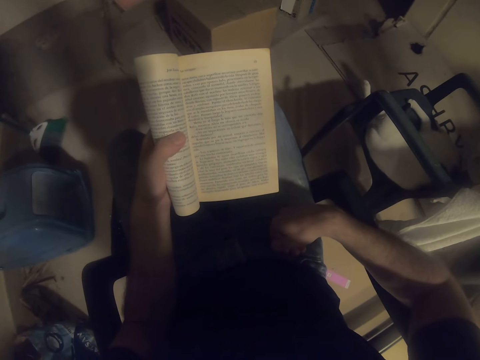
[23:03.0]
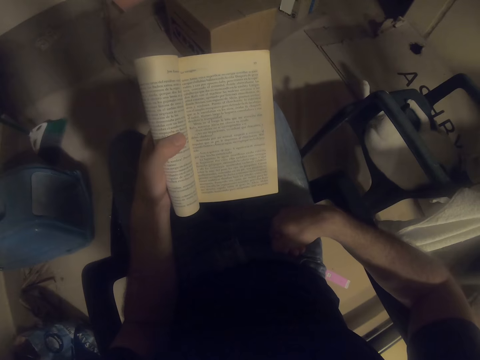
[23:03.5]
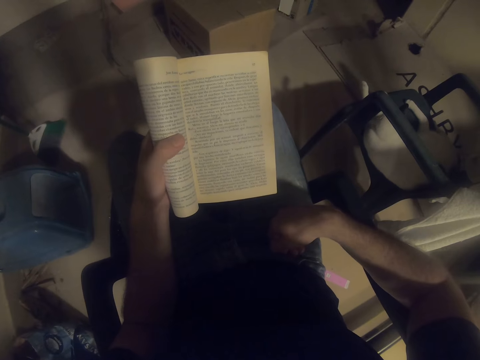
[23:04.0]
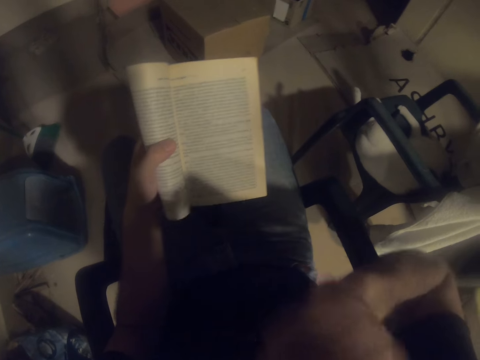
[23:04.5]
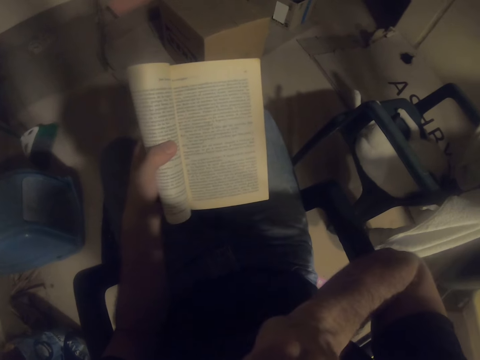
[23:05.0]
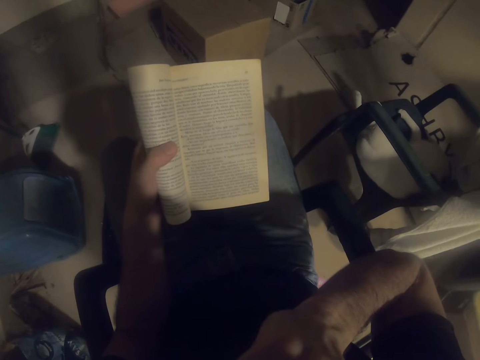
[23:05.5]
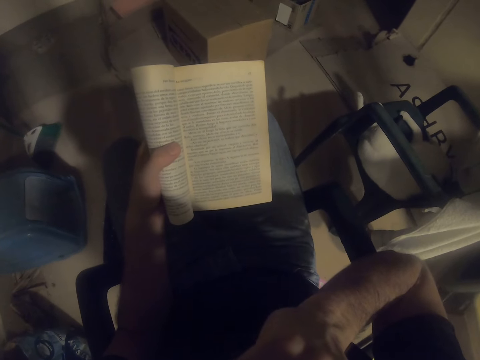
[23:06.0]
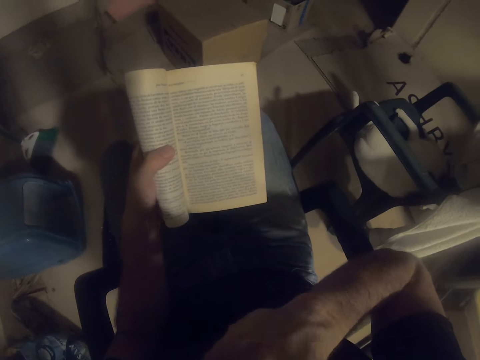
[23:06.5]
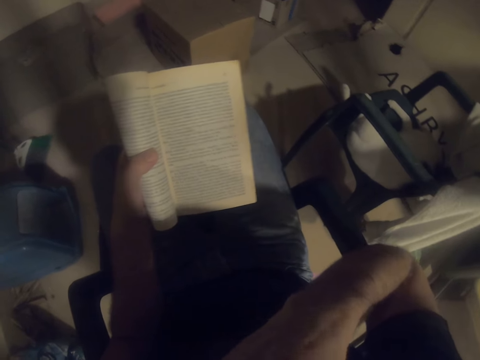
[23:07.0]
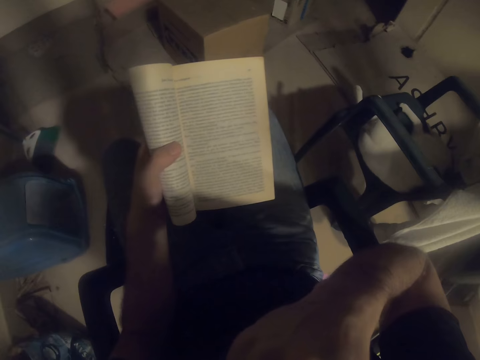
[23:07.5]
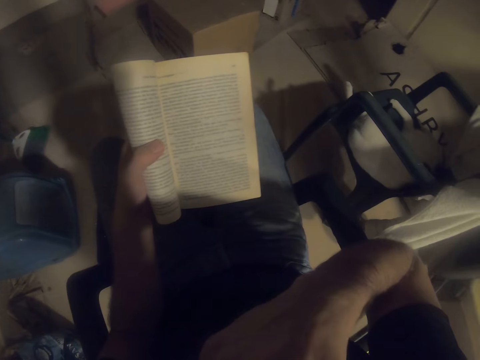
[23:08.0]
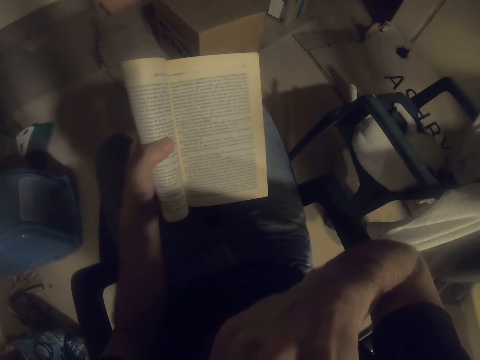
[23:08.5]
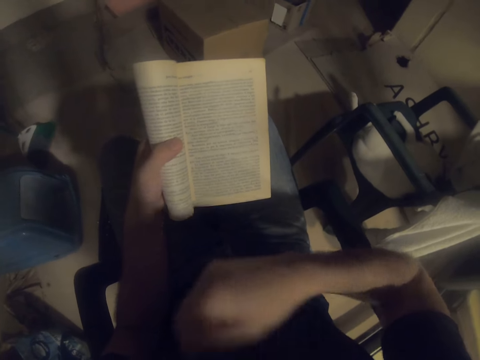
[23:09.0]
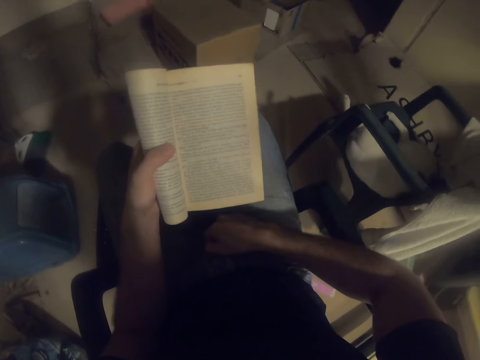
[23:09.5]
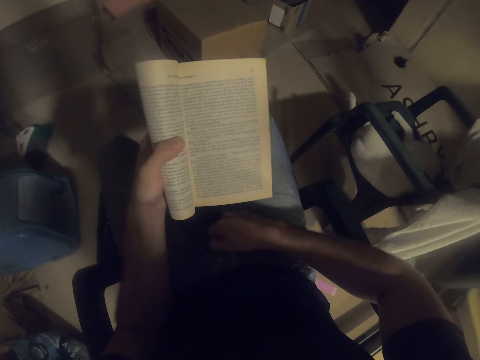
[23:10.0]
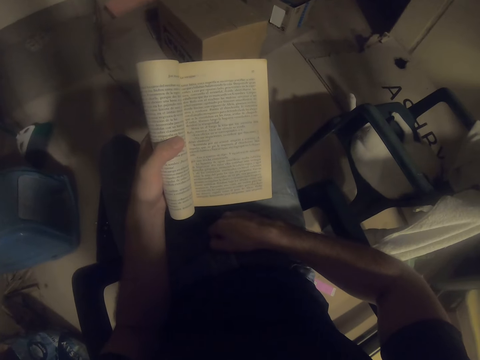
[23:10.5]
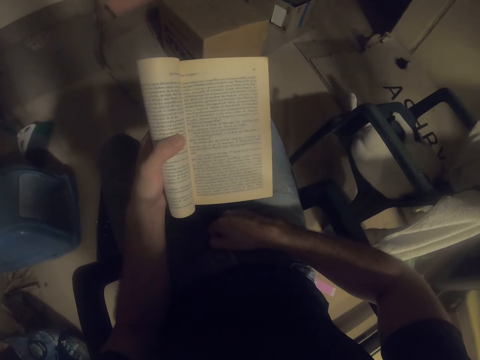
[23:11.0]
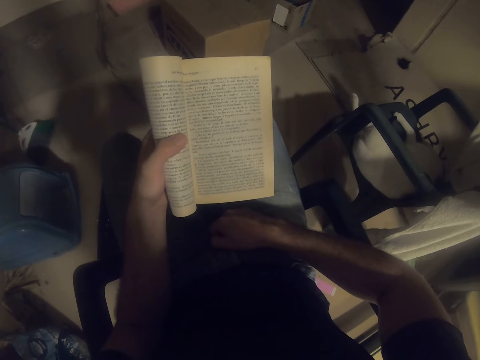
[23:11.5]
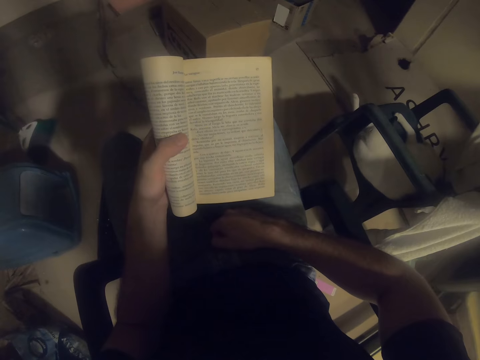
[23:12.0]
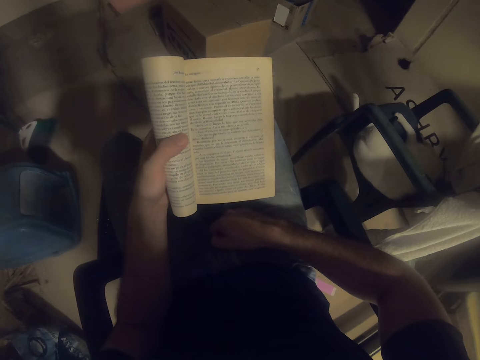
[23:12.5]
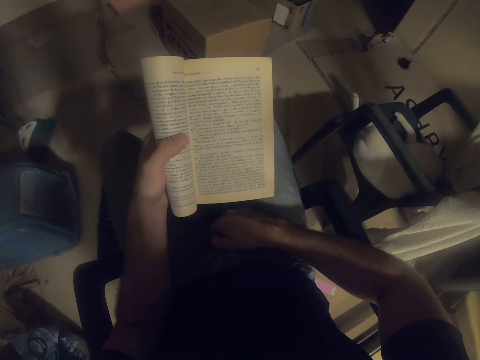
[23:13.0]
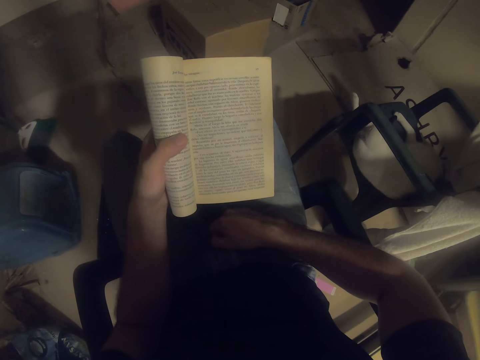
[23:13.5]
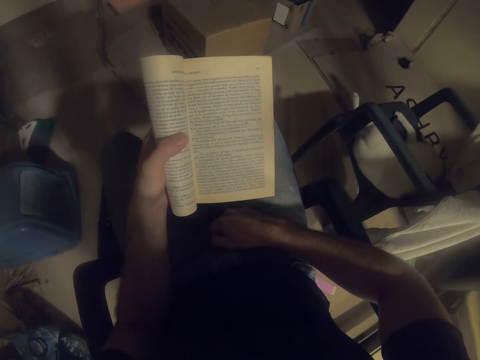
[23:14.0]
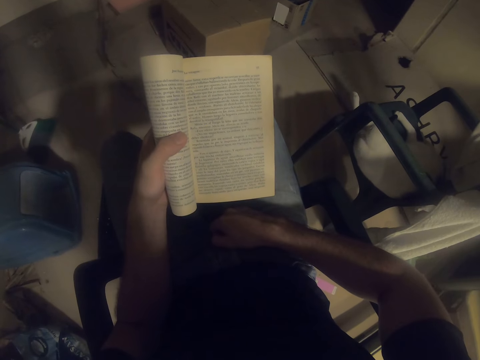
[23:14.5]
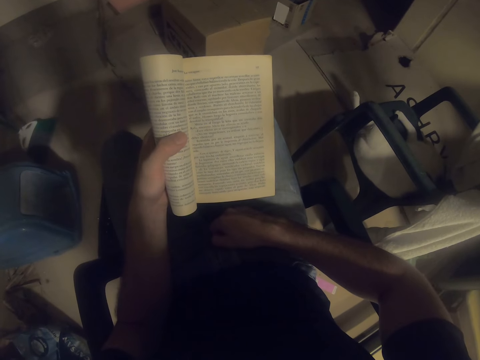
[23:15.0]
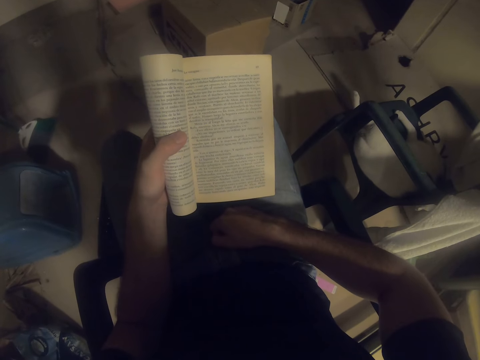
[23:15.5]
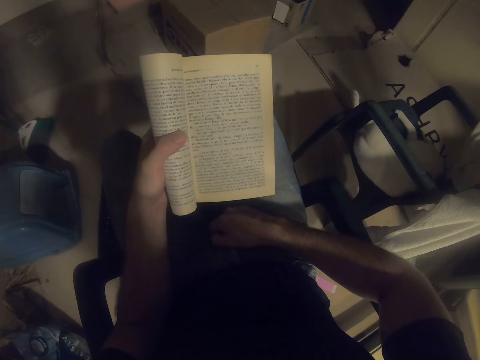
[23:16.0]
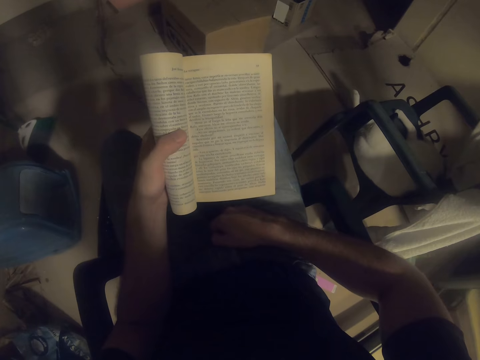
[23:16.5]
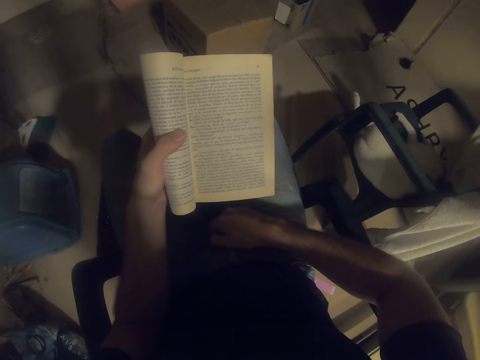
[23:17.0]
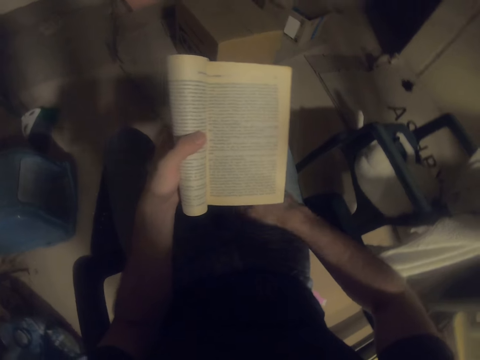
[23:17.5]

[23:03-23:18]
The camera wearer lifts the hand. They read the novel.

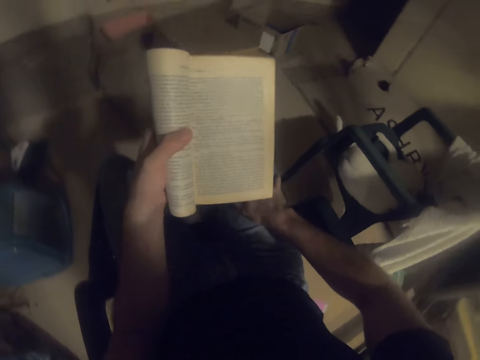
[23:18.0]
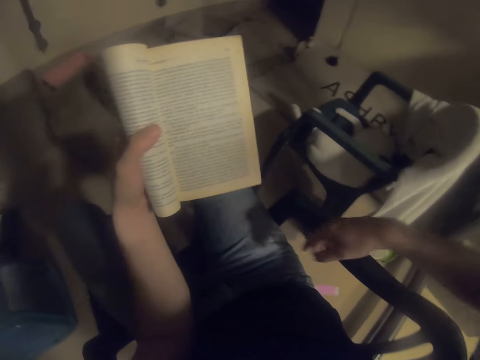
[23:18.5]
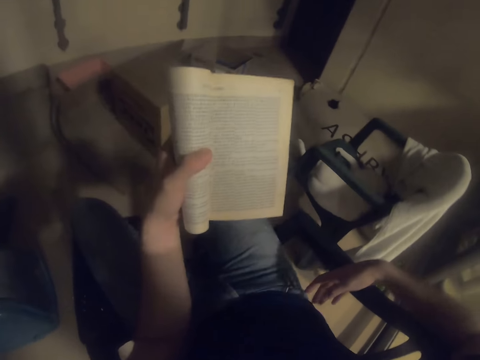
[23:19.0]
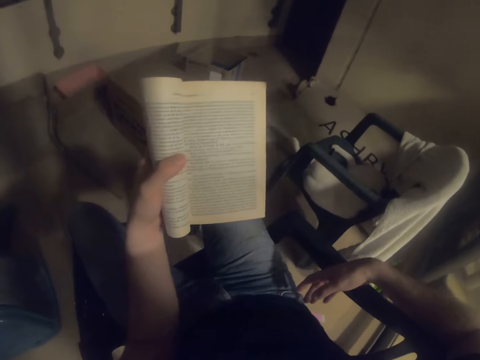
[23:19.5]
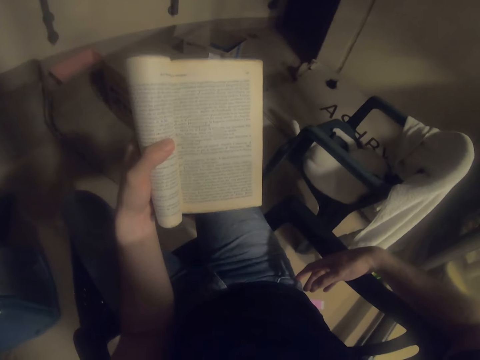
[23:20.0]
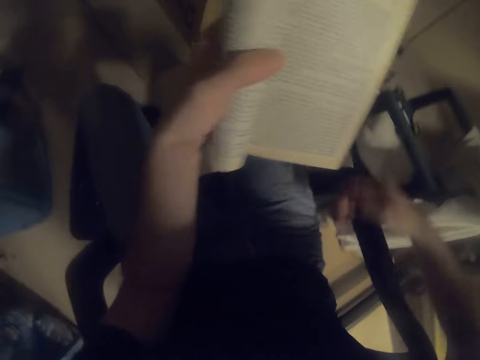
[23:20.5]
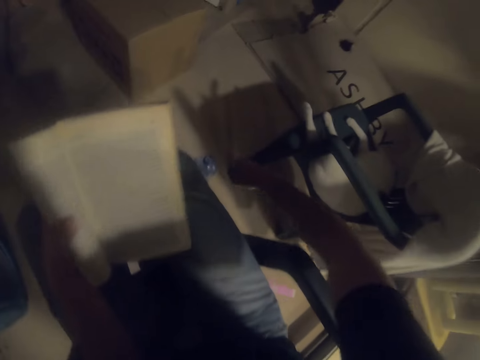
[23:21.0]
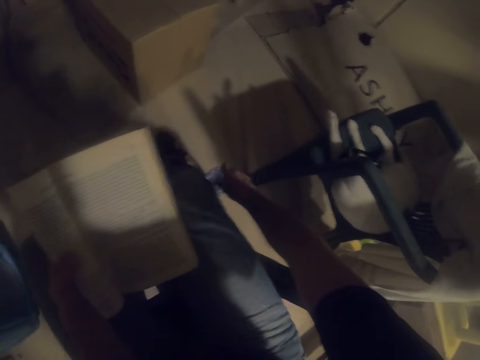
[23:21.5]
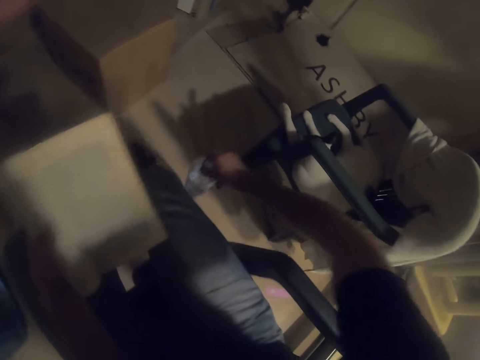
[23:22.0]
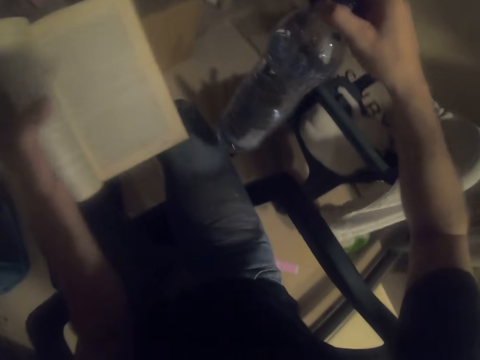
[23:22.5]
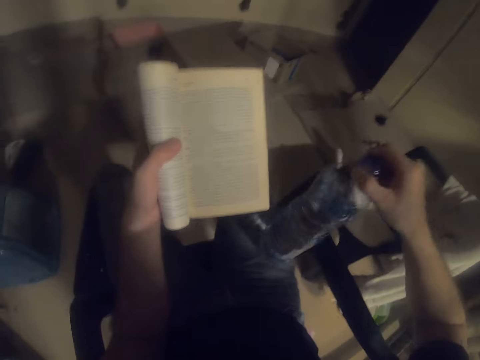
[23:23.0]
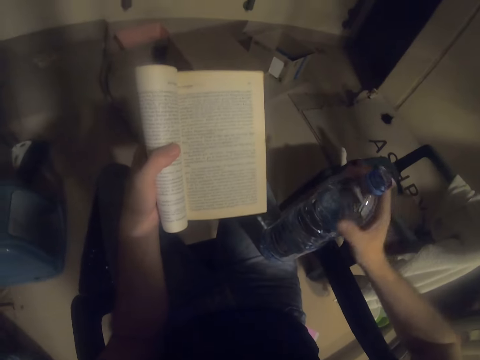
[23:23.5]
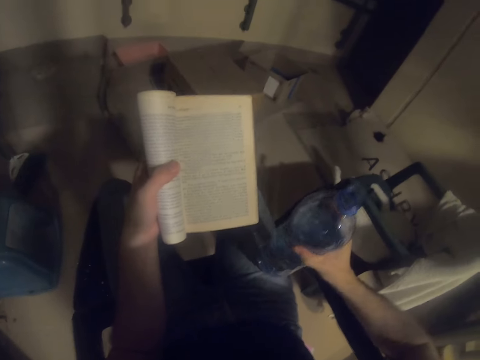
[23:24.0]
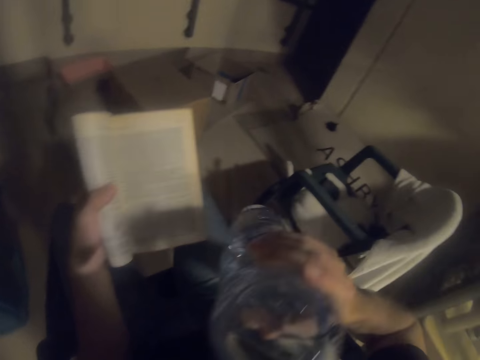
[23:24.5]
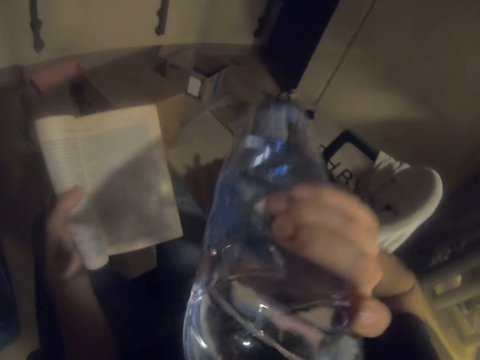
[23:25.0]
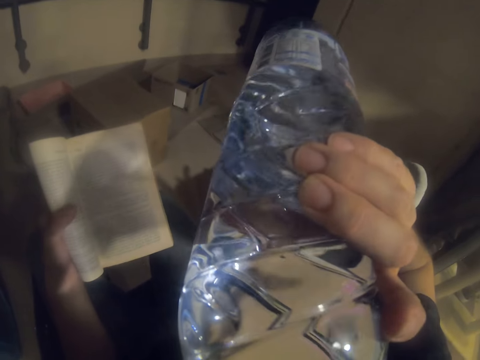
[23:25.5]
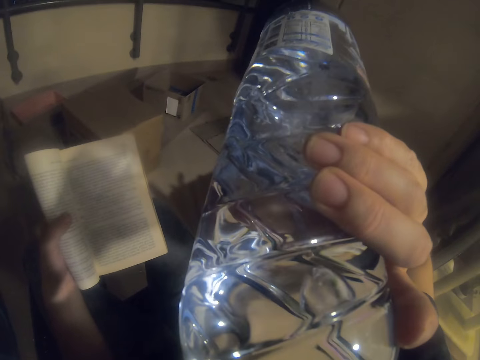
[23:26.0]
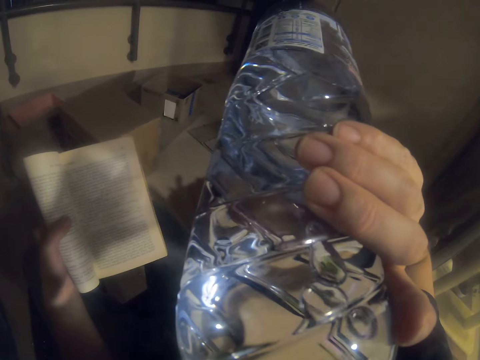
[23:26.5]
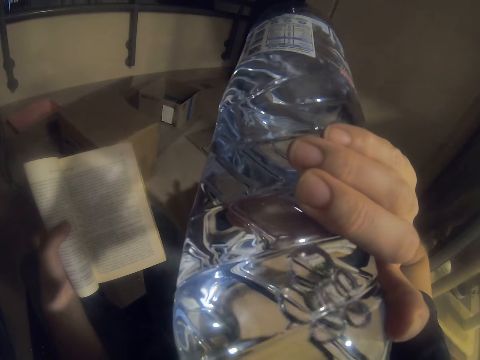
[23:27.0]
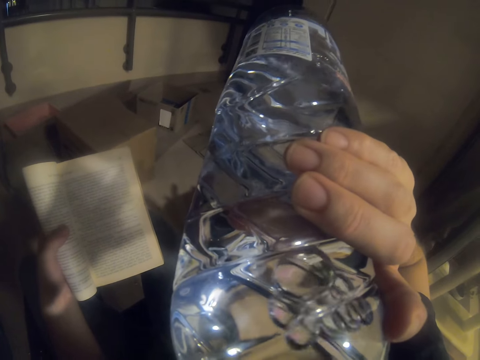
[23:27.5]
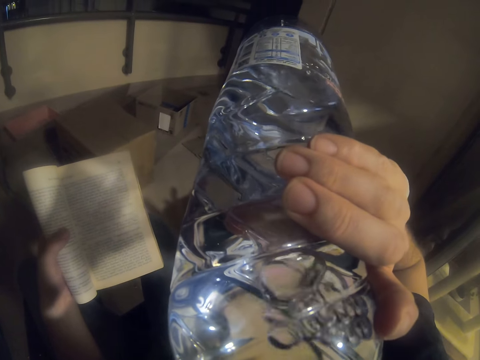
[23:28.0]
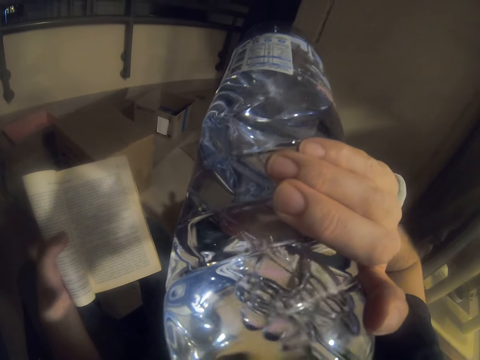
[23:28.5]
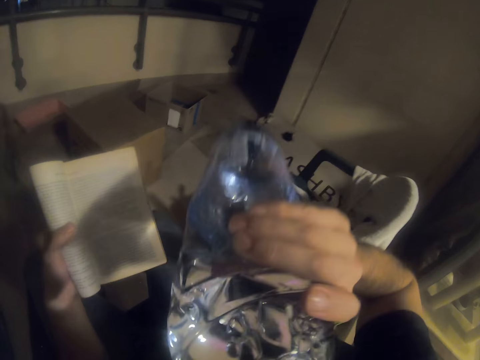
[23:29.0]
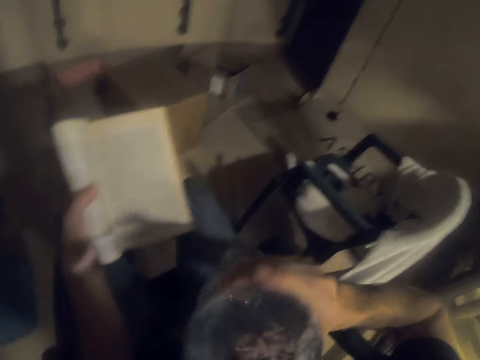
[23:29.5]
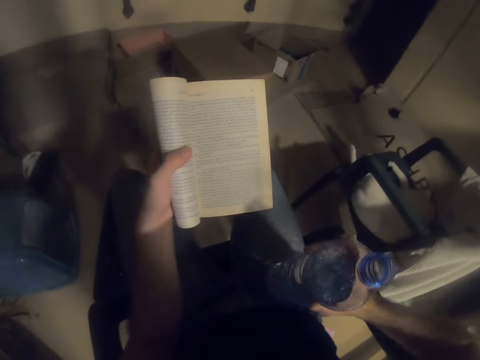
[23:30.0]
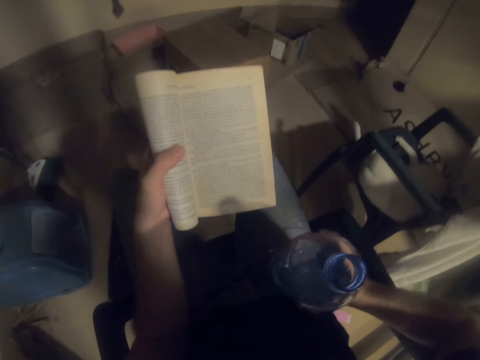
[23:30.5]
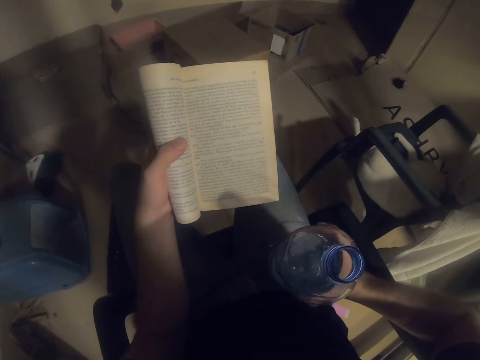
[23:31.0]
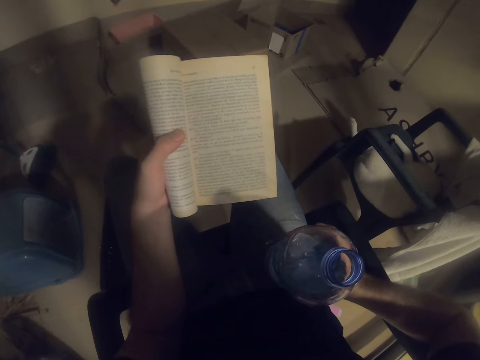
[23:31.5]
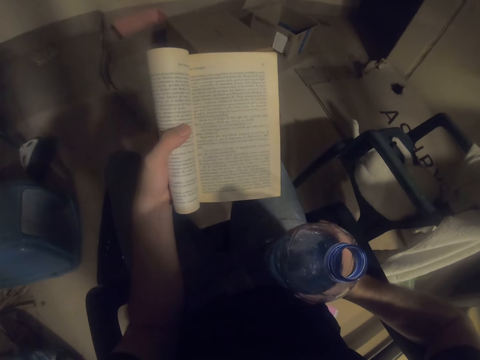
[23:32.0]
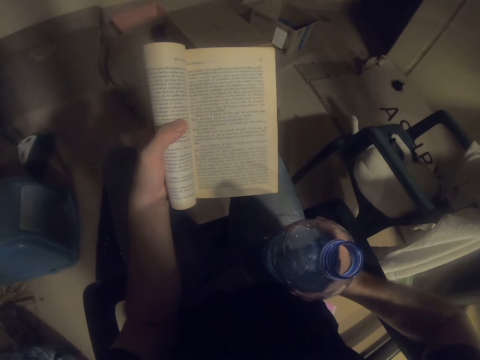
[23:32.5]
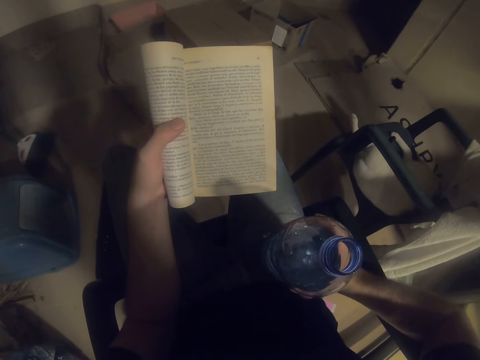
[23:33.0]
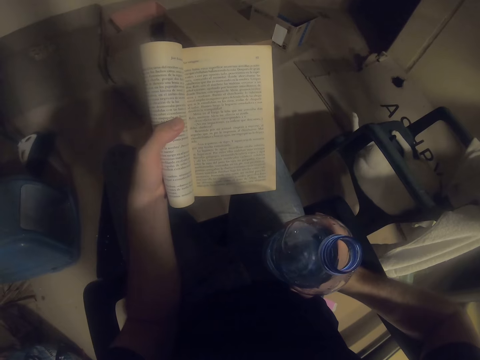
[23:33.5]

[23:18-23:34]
The camera wearer takes the water bottle. They read the novel. They drink water. They read the novel.
